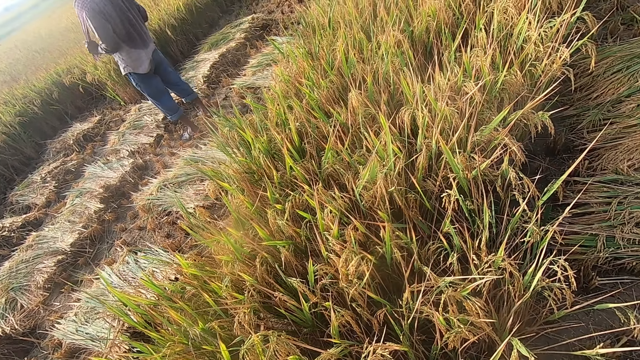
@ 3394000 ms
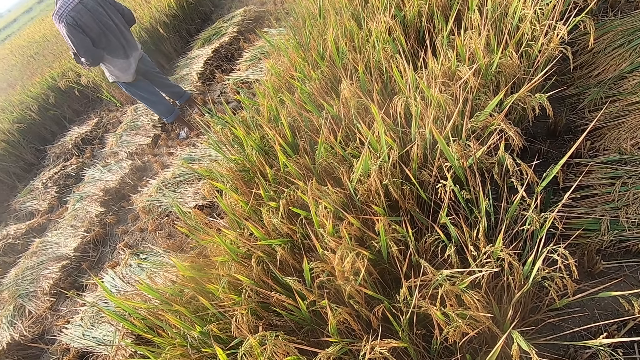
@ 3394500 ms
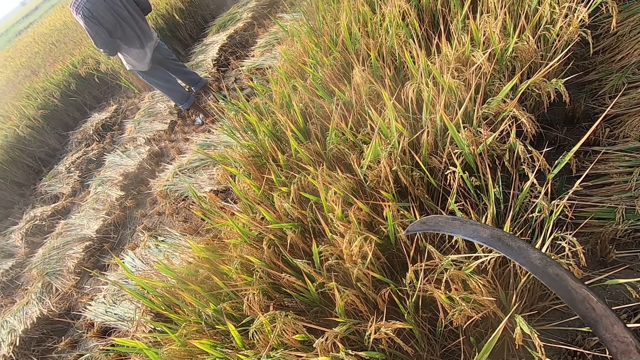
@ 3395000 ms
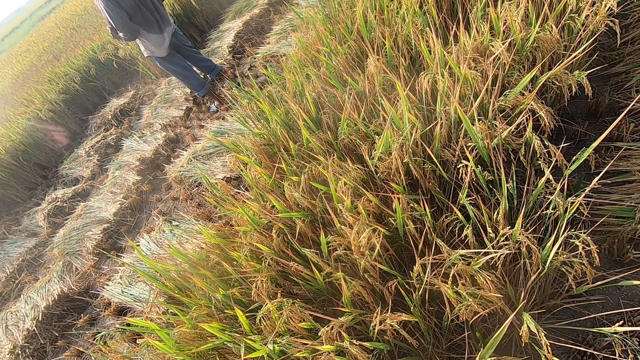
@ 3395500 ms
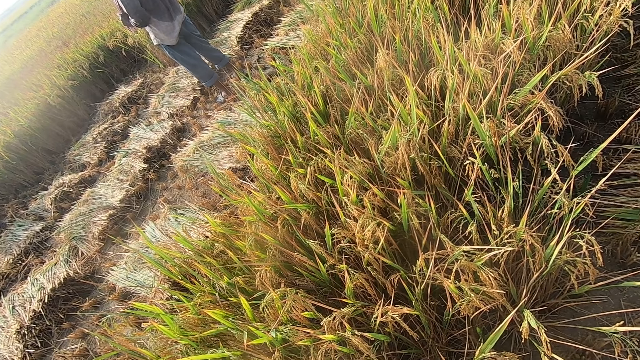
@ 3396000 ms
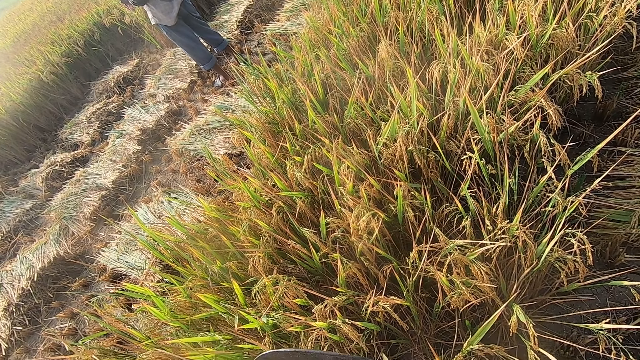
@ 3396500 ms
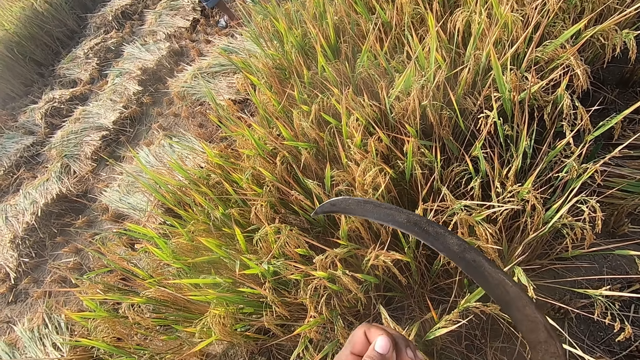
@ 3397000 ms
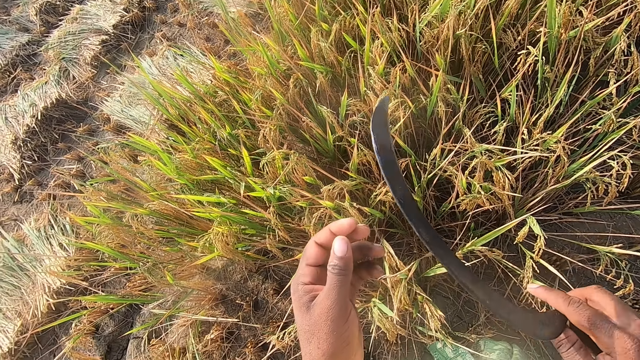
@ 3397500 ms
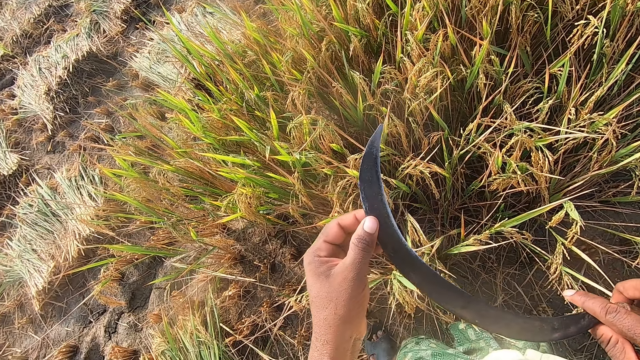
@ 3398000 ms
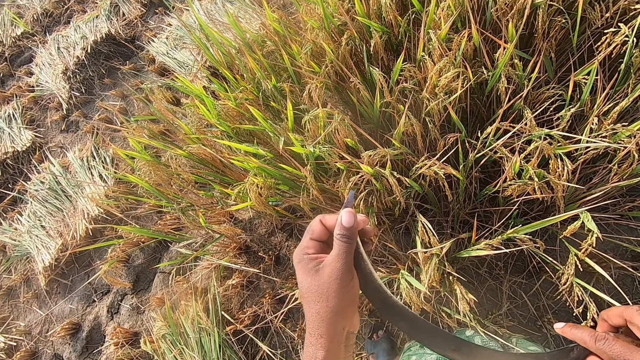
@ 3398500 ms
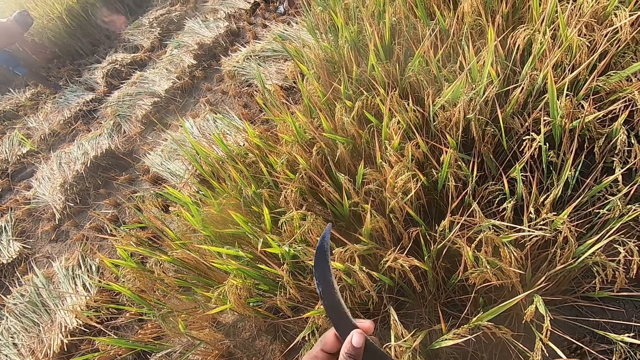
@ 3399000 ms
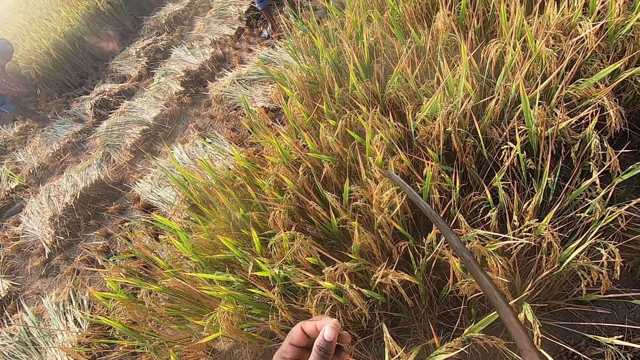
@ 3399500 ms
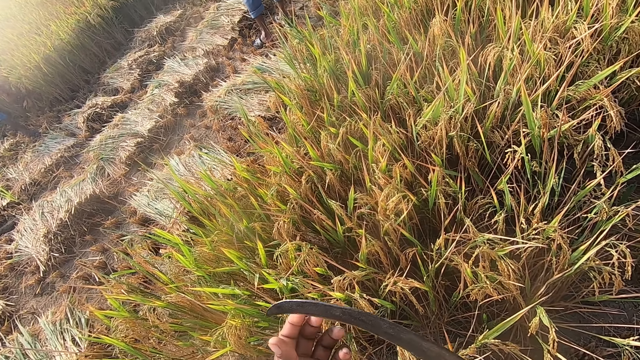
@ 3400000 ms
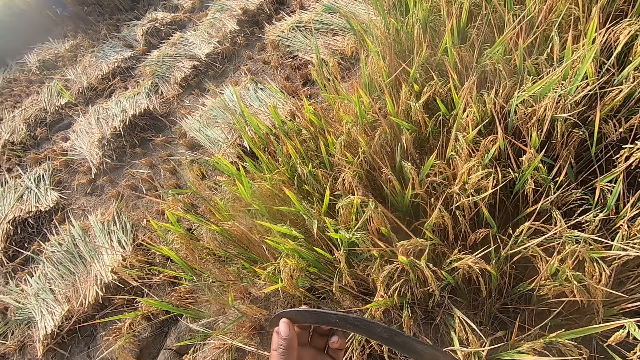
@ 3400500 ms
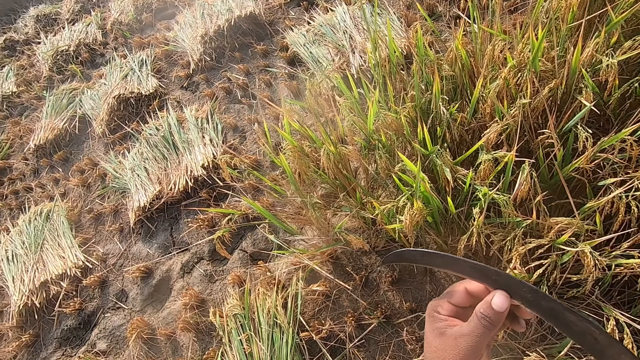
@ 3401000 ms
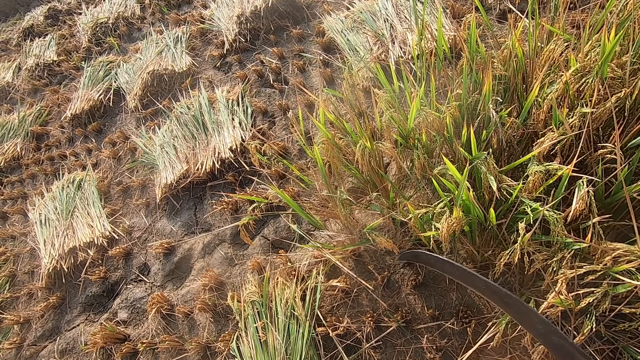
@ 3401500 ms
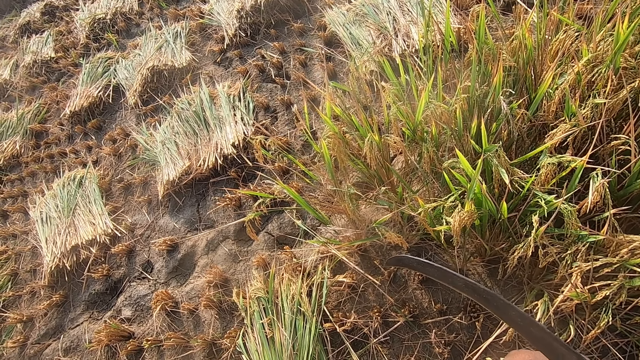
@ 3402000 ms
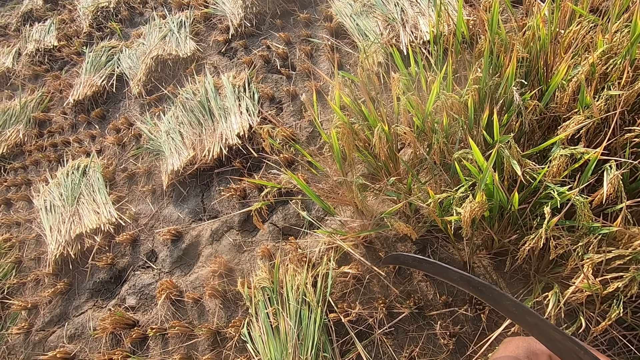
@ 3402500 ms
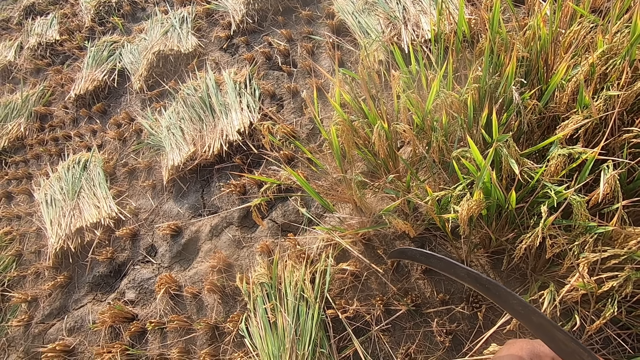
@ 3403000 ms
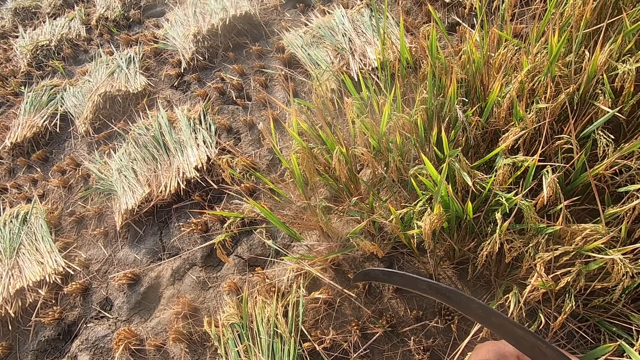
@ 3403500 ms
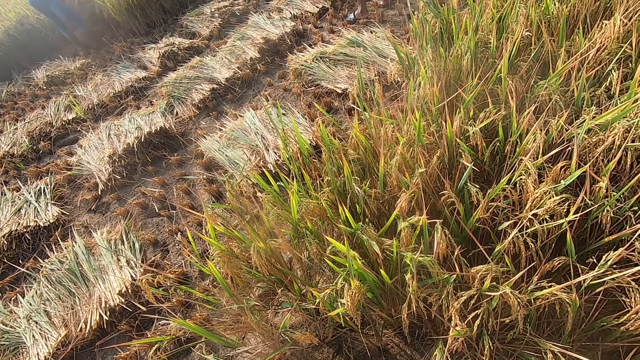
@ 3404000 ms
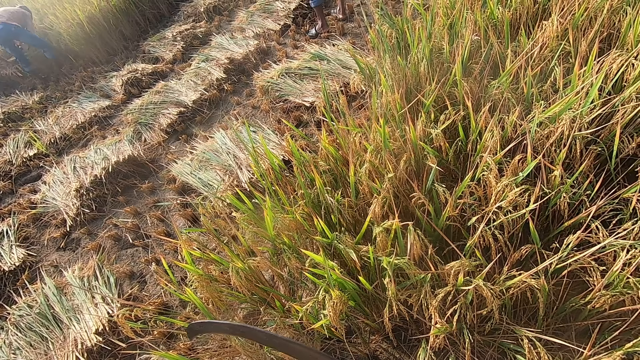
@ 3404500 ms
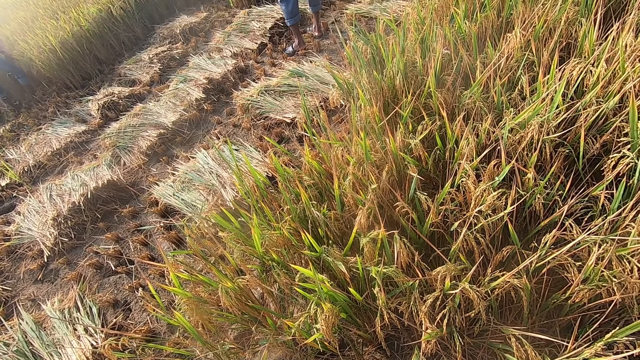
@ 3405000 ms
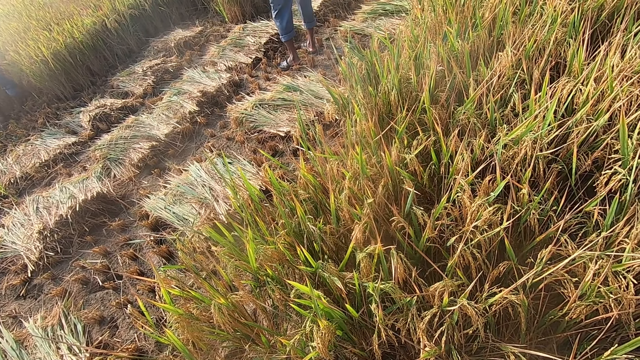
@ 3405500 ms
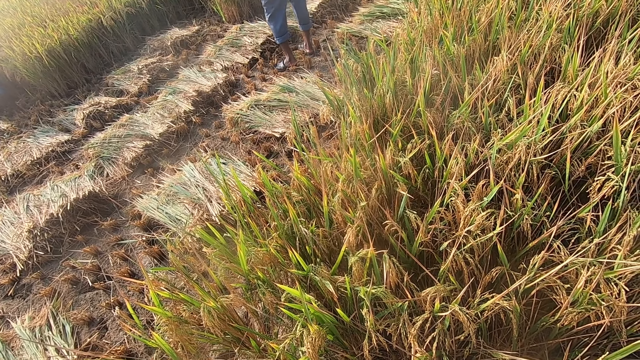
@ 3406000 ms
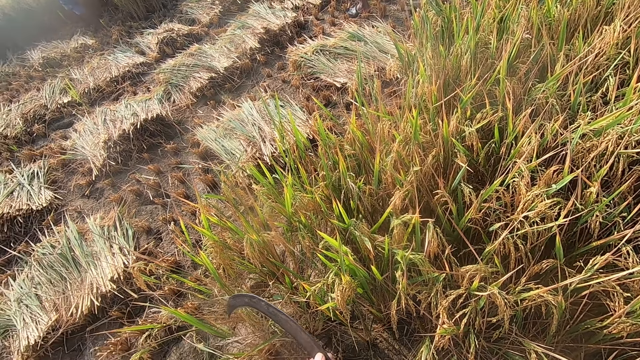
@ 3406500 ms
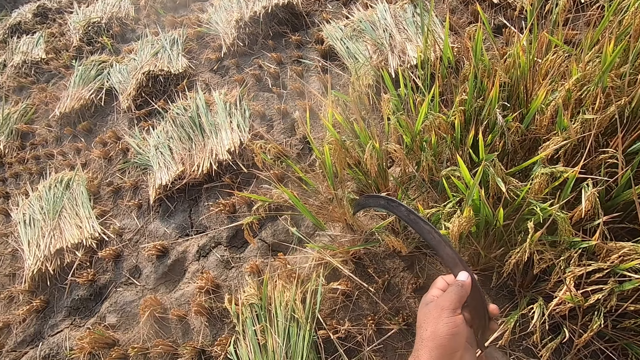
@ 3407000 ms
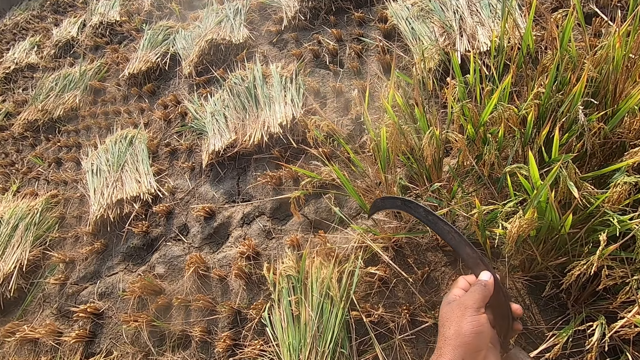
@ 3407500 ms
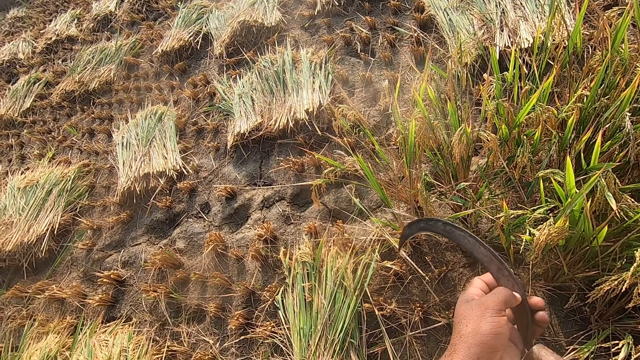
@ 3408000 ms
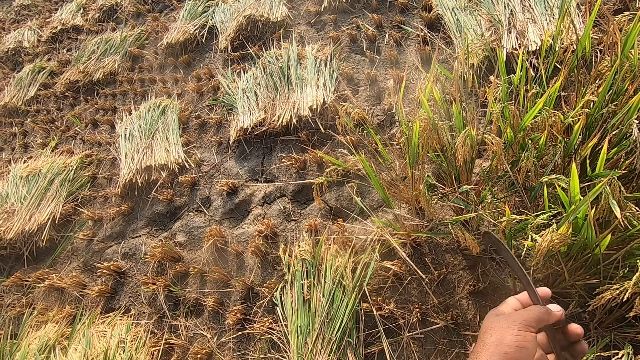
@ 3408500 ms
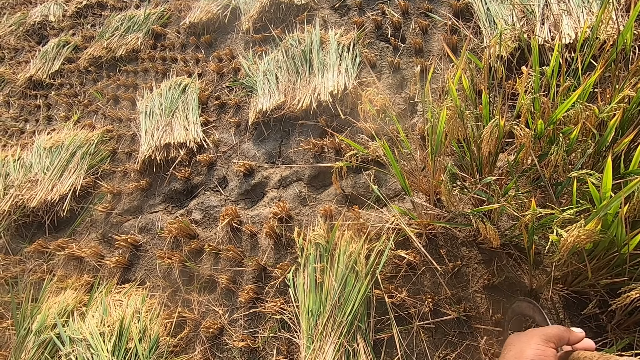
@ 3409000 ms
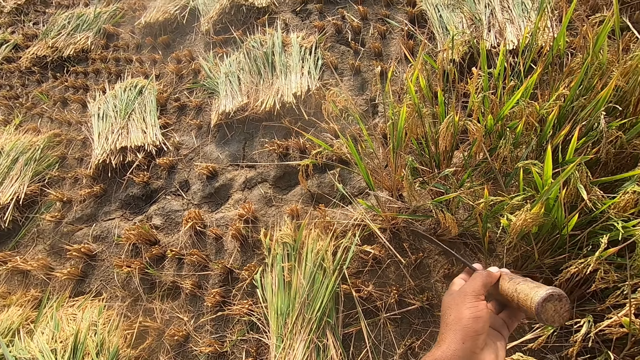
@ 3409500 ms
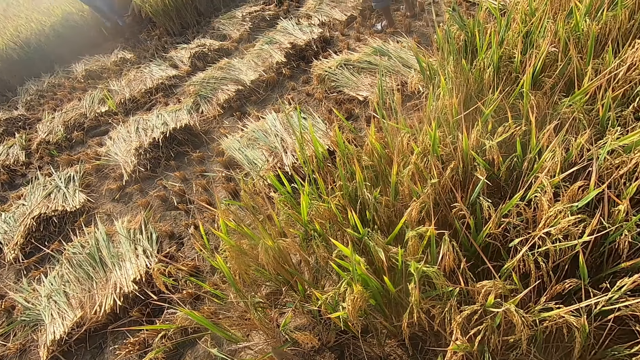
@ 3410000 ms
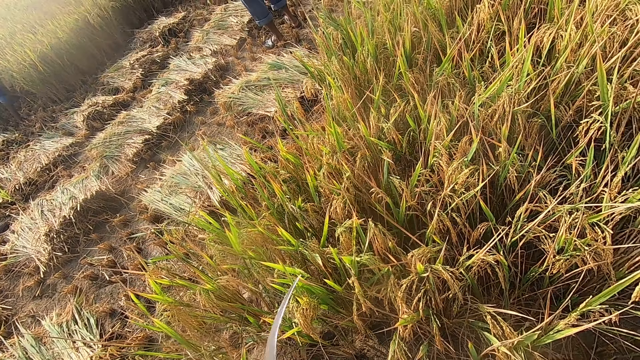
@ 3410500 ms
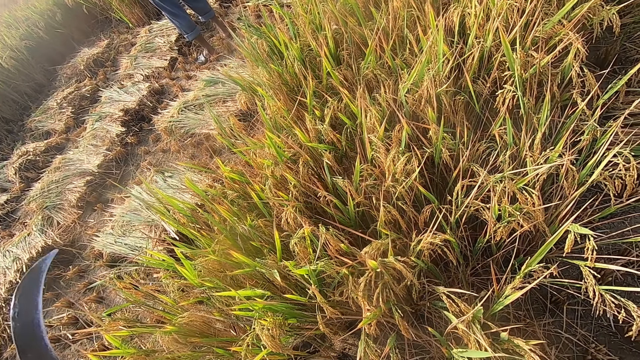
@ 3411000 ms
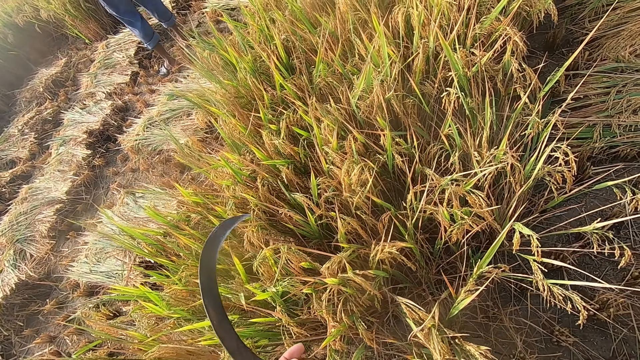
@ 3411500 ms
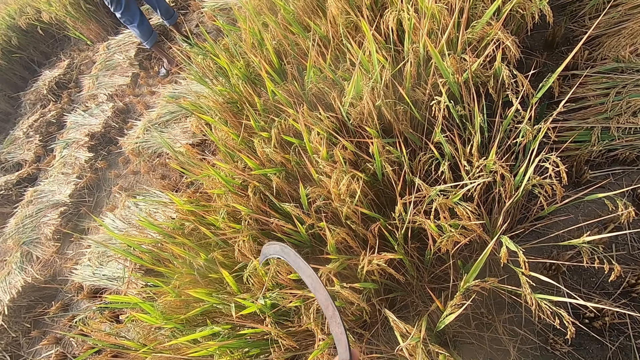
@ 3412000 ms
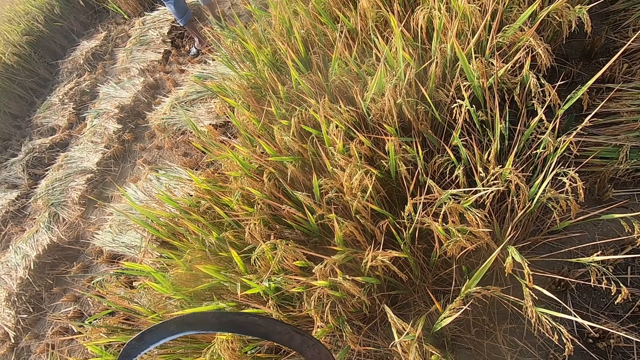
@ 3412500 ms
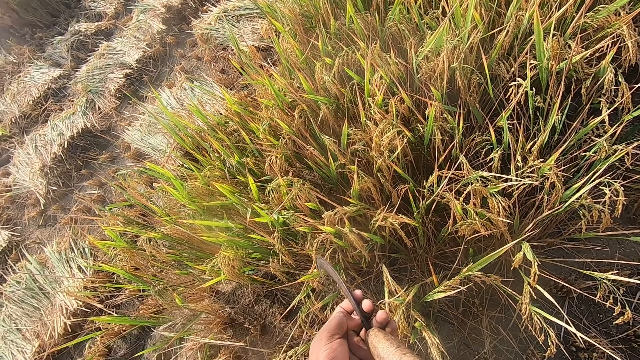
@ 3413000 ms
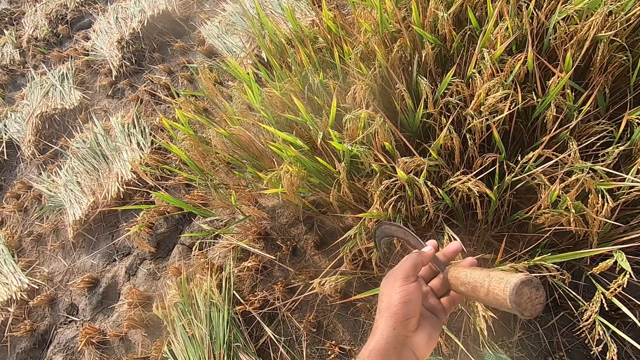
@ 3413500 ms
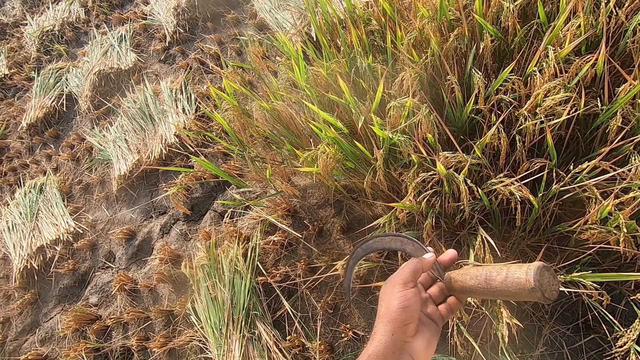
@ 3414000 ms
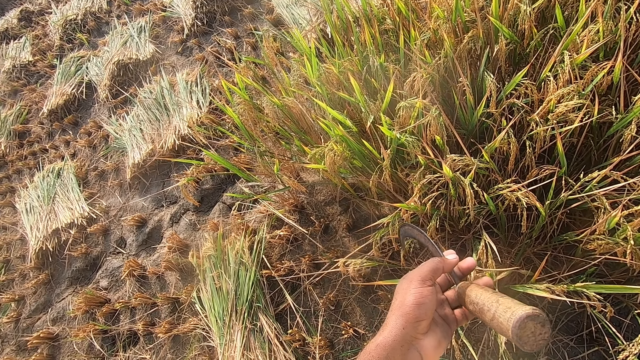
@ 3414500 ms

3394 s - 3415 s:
The camera wearer feels the blade of the sickle. He wipes the sickle using the left hand fingers. He holds the sickle with his left hand.
